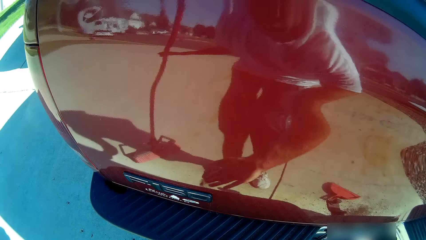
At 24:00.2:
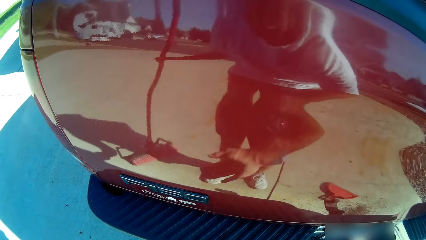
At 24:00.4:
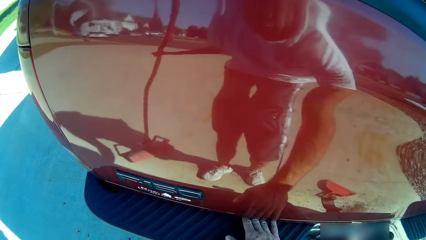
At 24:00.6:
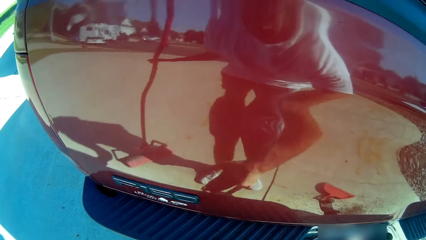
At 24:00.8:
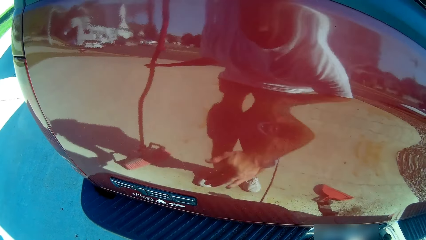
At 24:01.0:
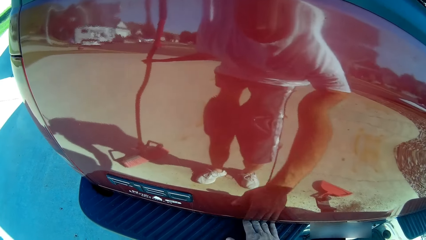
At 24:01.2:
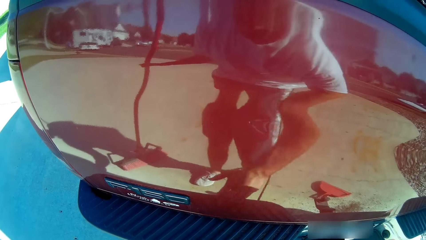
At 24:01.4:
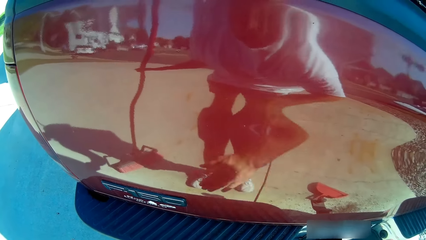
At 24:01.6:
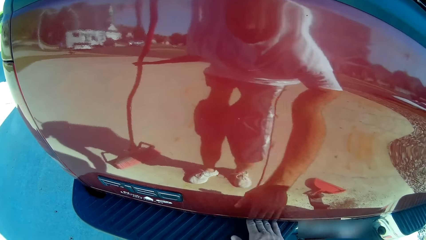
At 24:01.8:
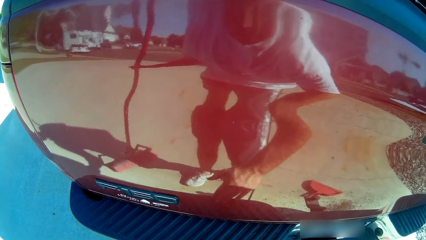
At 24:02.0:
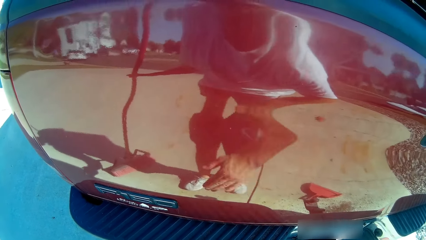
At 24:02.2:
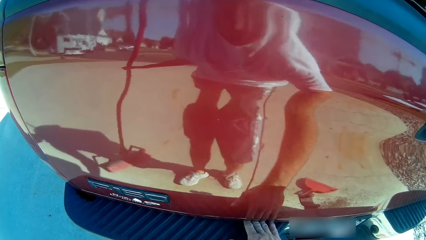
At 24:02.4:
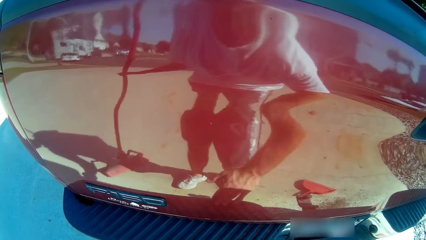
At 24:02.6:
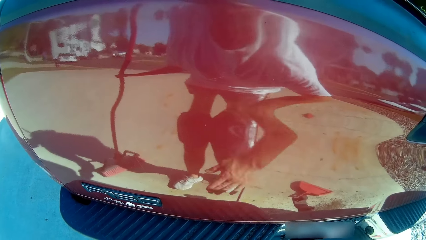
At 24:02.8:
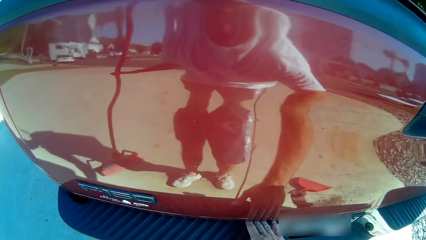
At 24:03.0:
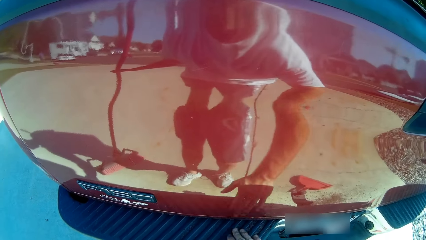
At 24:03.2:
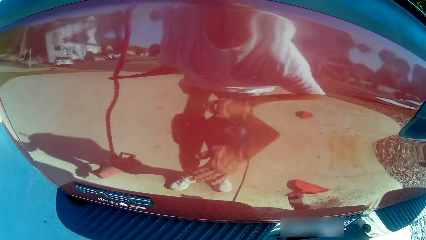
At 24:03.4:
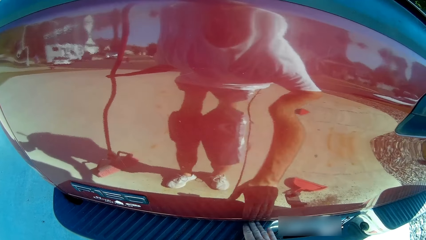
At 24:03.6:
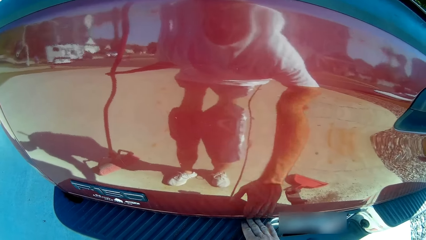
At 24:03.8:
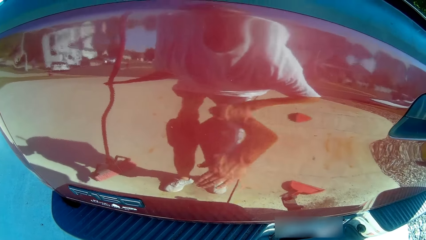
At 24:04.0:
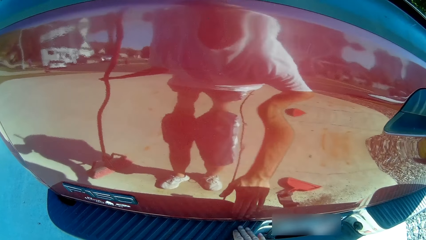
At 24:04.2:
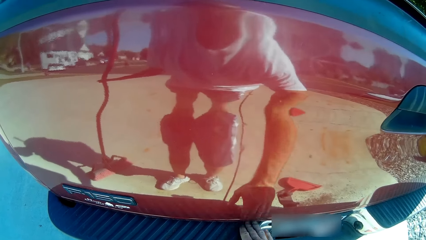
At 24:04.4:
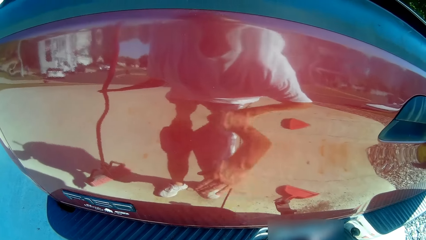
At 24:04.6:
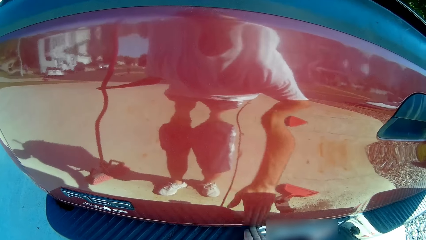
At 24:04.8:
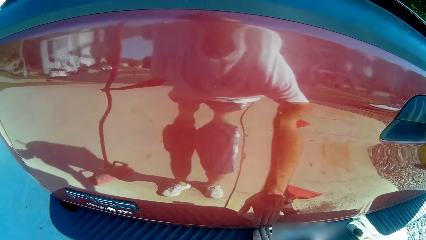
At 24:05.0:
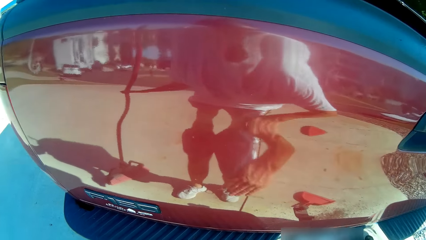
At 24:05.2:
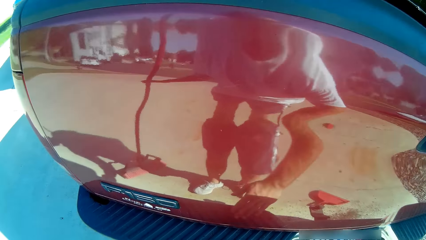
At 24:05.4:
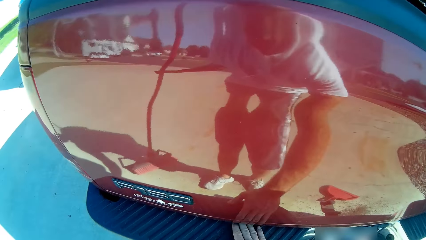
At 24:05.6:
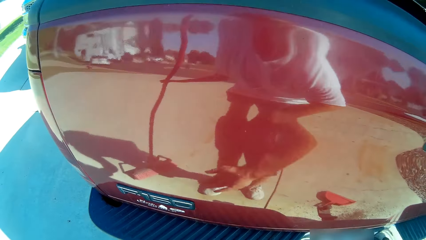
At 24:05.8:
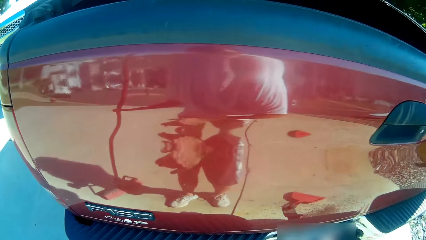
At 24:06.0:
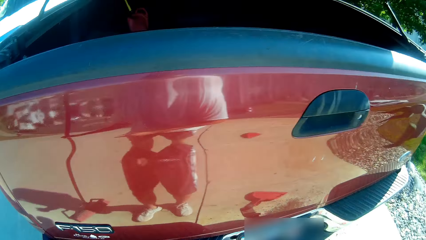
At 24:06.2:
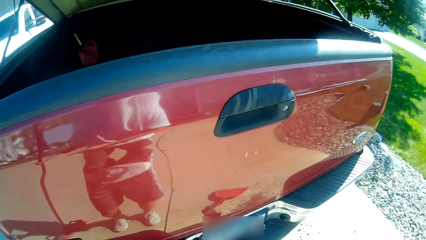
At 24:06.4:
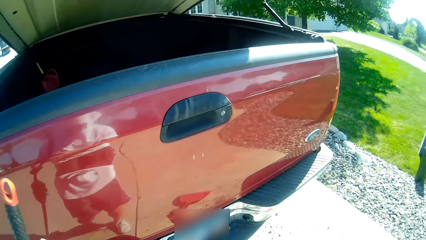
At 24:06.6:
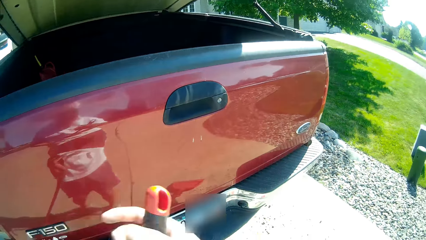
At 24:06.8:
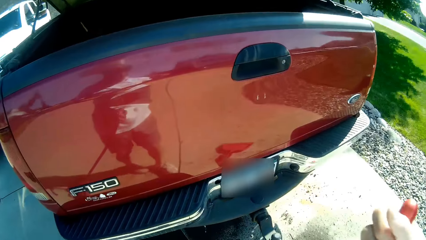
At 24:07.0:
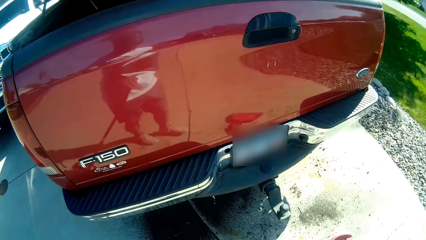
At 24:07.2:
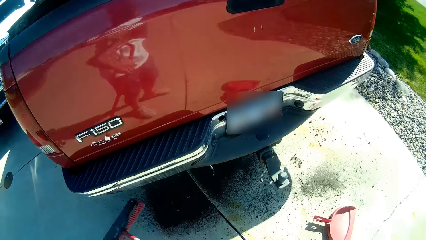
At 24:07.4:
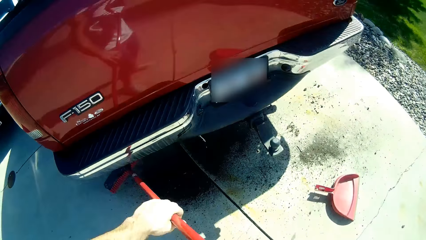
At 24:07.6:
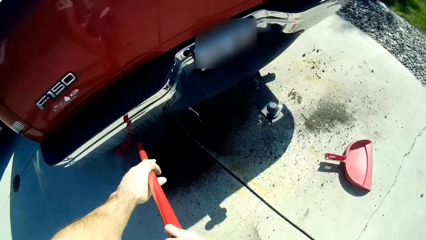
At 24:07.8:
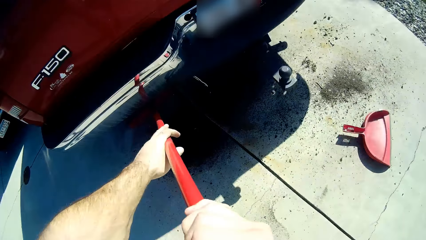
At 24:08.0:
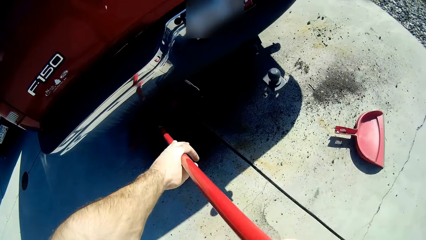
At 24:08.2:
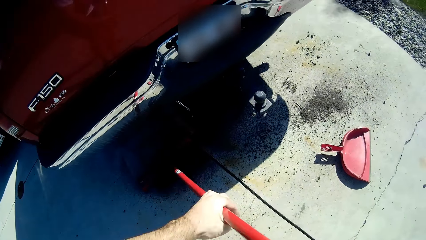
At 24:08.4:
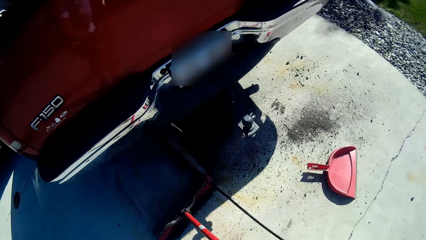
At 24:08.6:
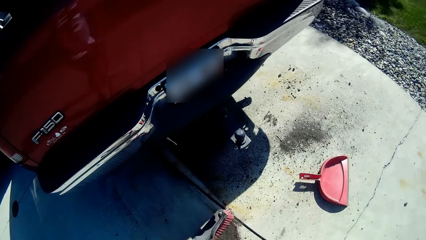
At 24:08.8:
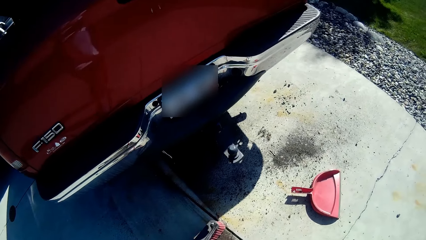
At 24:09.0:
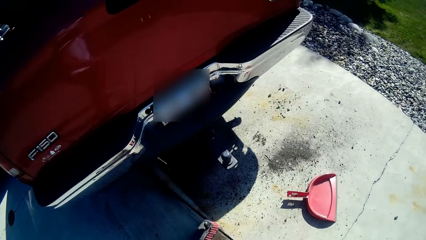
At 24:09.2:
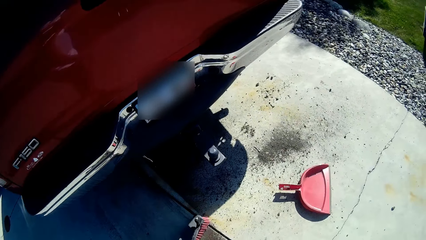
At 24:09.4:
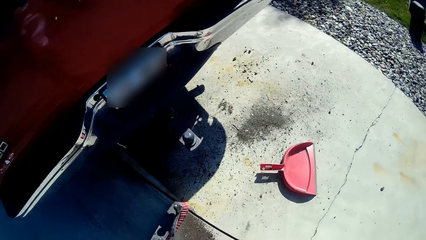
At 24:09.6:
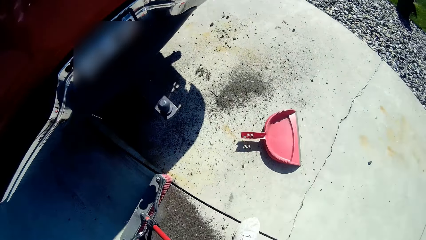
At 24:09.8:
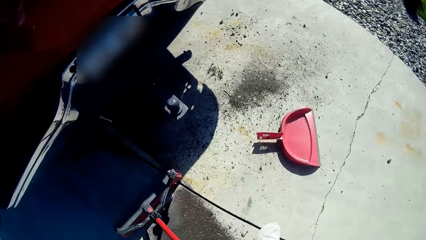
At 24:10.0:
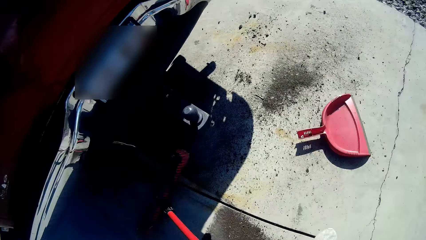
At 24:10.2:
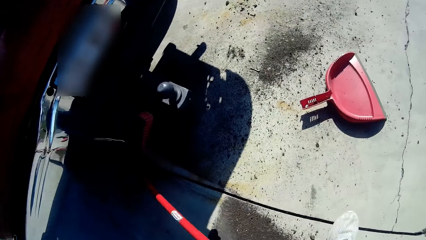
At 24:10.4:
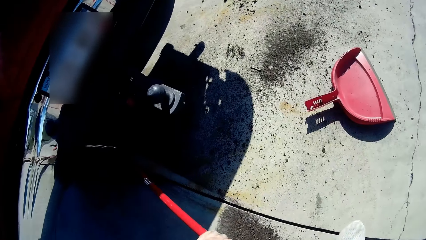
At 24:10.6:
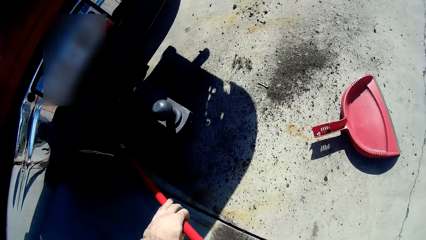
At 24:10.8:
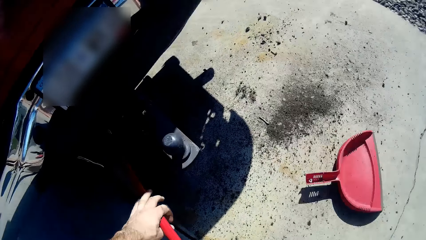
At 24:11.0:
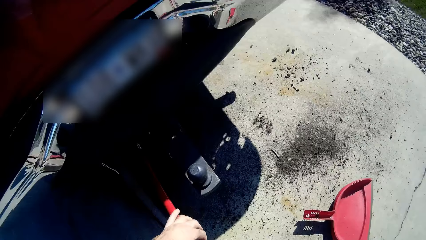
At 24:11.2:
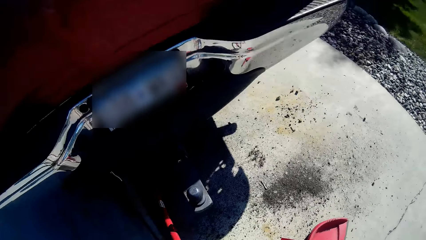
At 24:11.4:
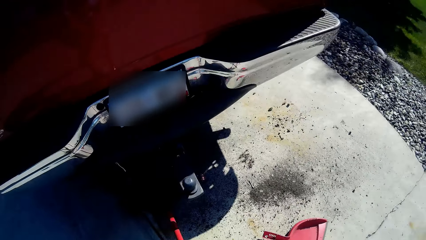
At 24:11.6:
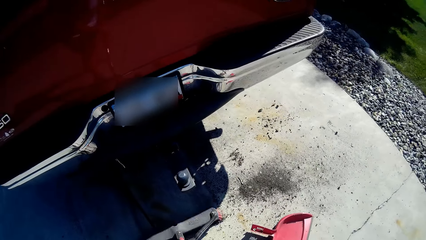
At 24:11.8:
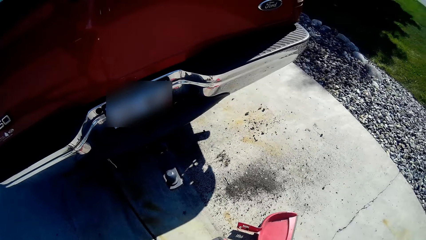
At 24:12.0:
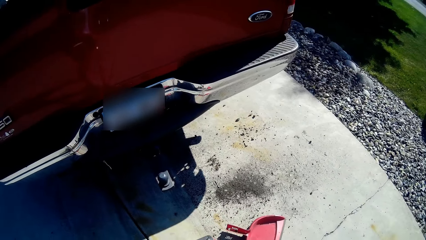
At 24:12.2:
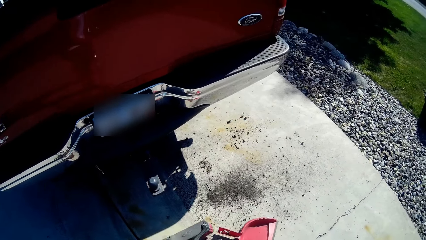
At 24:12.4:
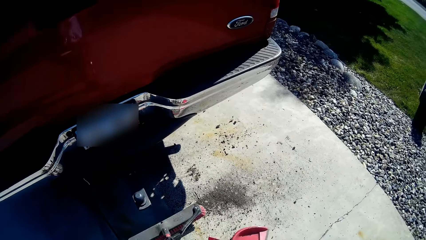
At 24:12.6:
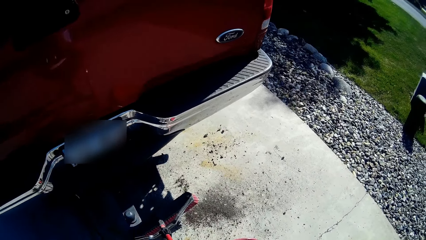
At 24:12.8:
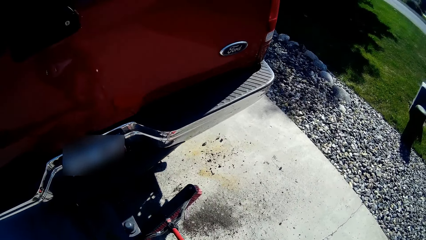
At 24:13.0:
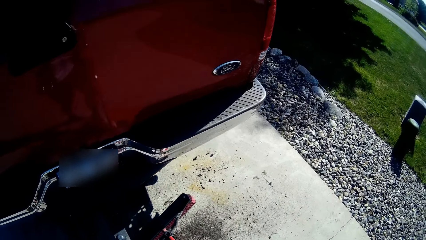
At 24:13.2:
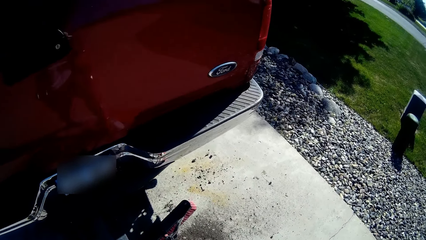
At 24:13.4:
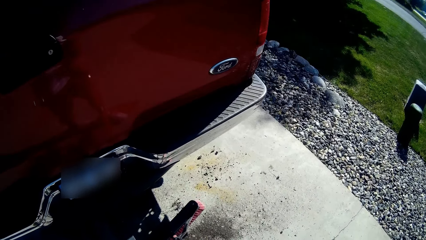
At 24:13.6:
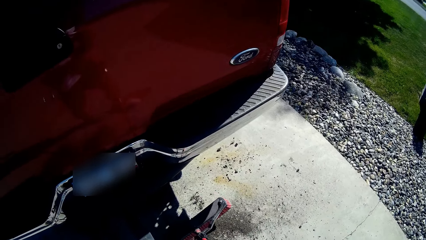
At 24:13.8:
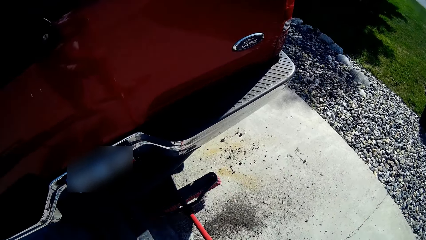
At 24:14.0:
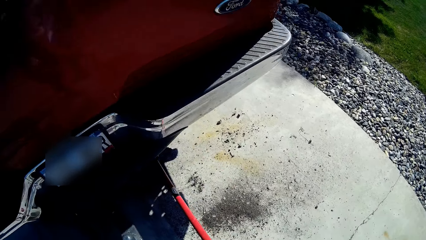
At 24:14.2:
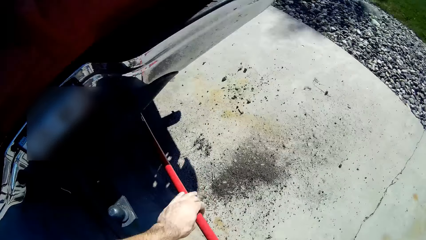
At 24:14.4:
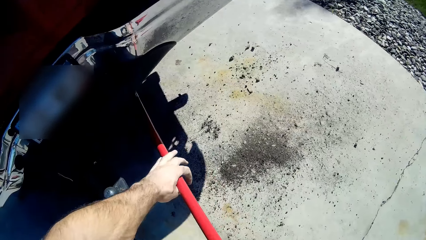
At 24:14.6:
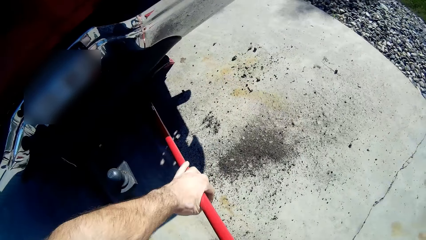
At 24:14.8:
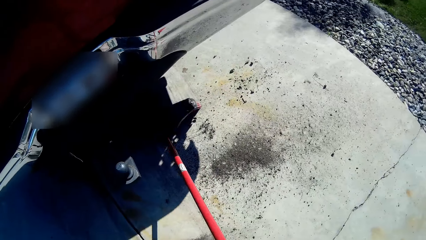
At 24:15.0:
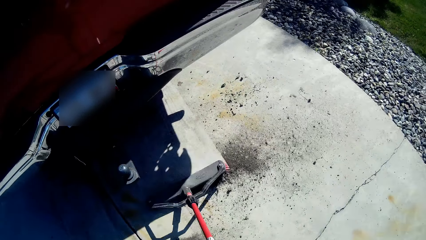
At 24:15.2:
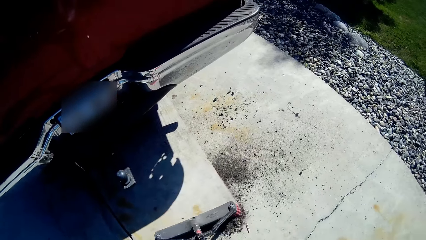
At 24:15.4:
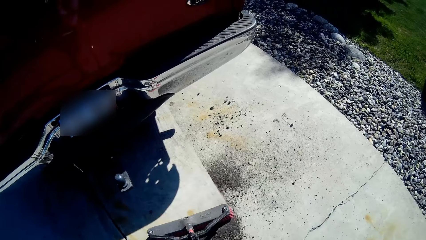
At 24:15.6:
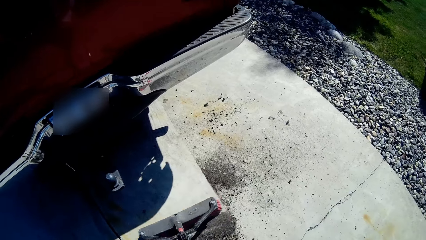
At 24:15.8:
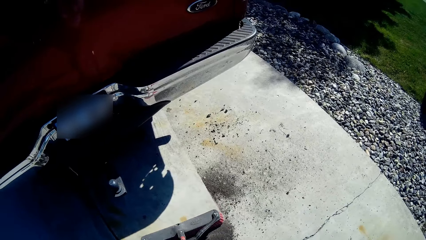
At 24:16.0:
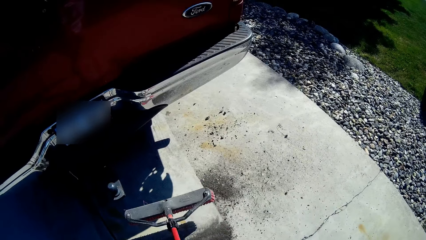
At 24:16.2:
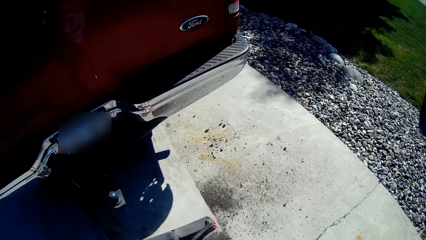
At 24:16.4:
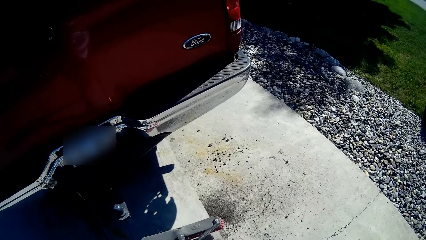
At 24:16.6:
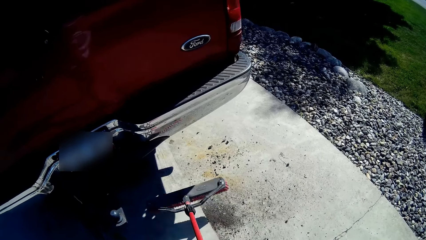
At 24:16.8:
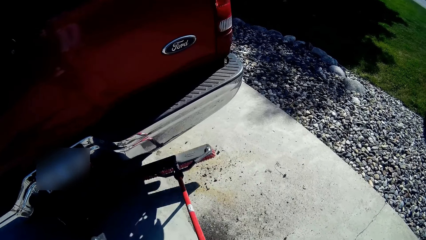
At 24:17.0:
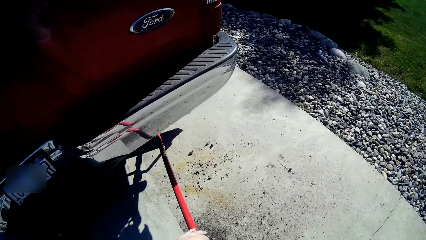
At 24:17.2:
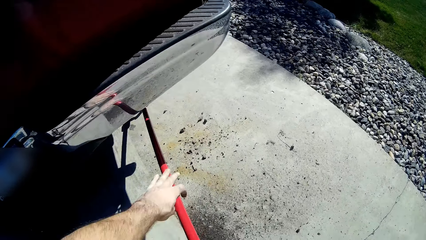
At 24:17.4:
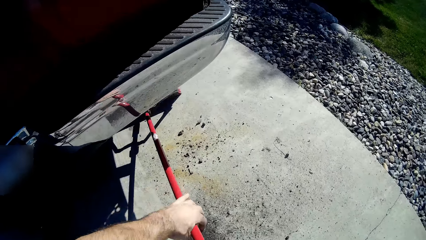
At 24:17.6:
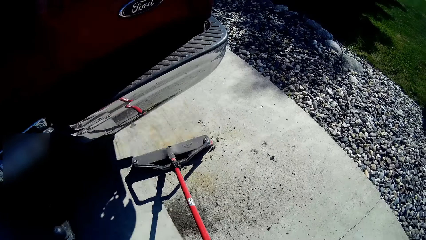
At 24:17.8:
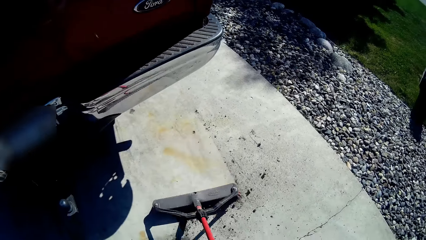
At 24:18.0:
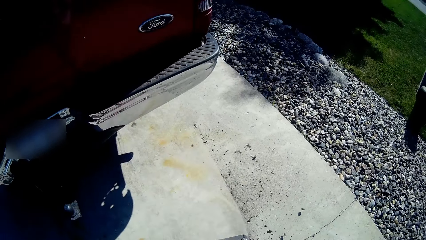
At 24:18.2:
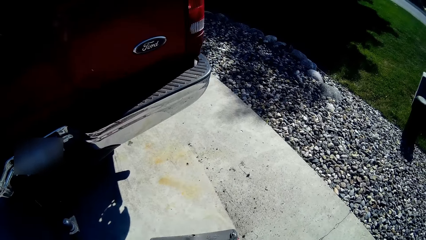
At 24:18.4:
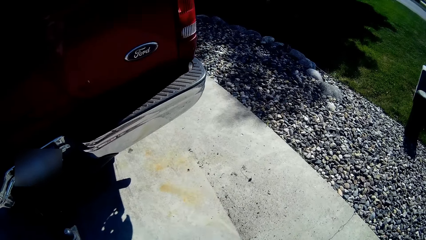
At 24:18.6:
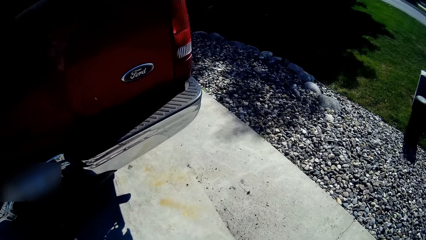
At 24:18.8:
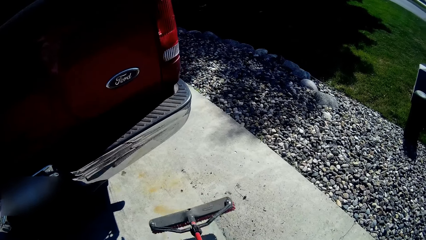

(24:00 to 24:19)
The camera wearer moves his hand towards him. He moves the broom towards his other hand. He stares at the grass. He holds the broom with both his hands. He moves the broom forwards. He sweeps dirt off the pavement with the broom.
